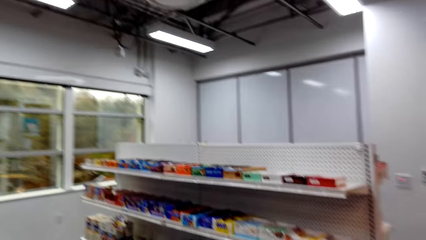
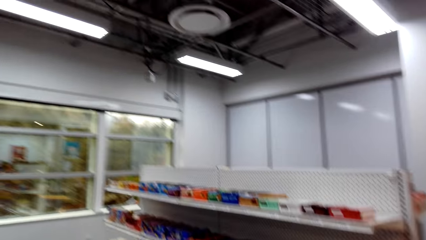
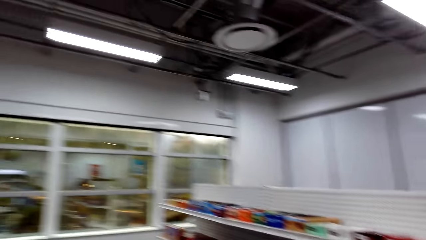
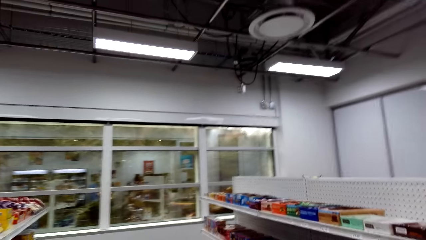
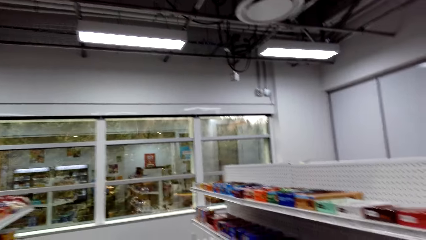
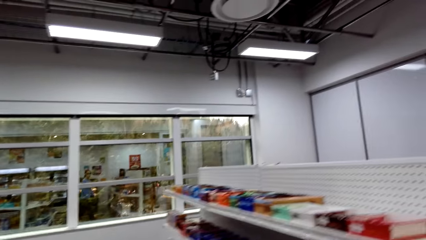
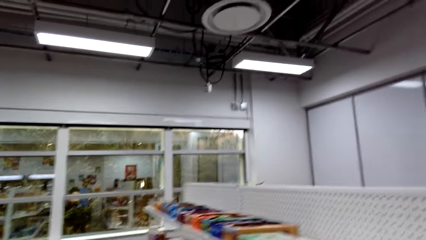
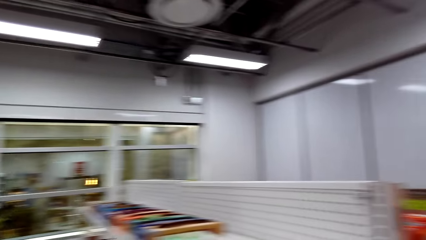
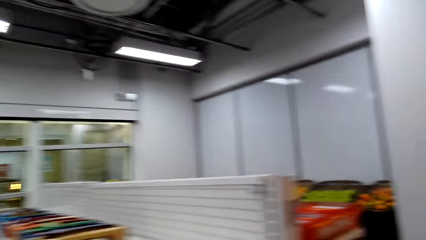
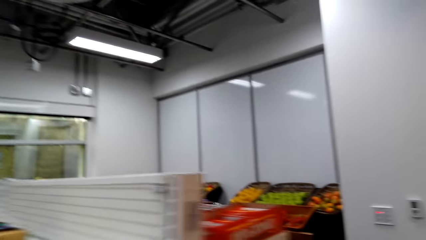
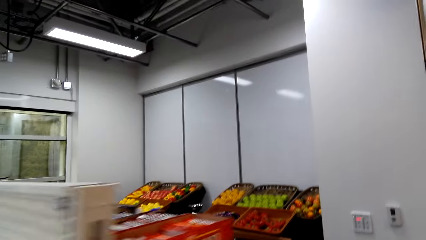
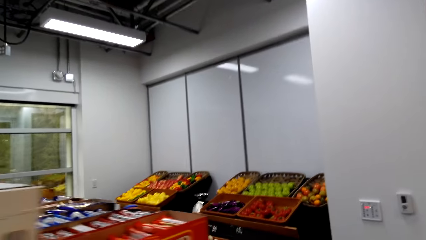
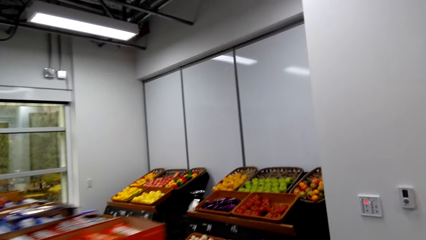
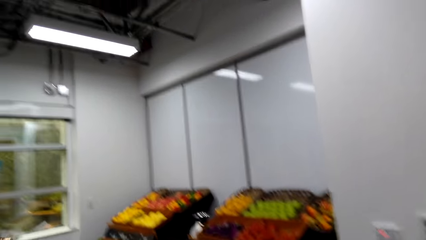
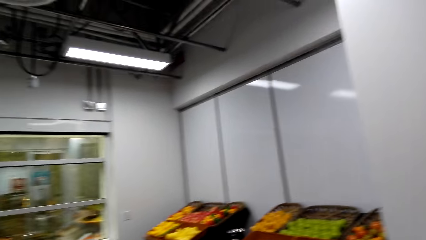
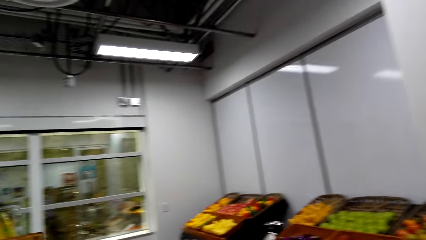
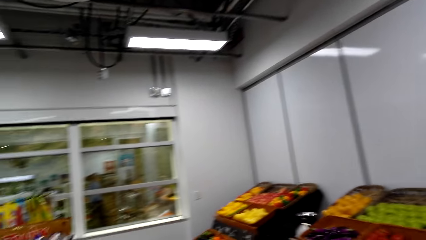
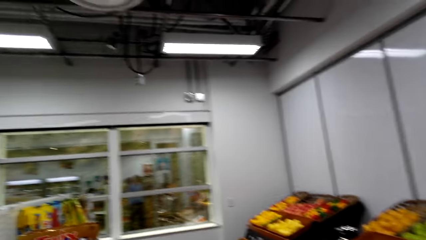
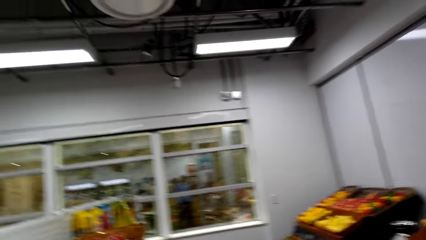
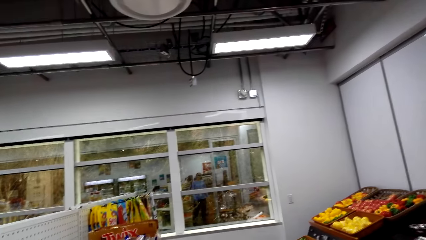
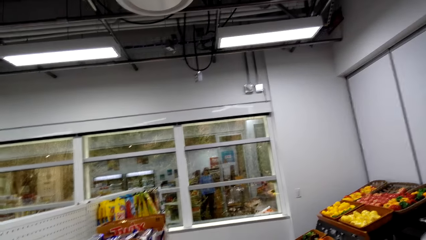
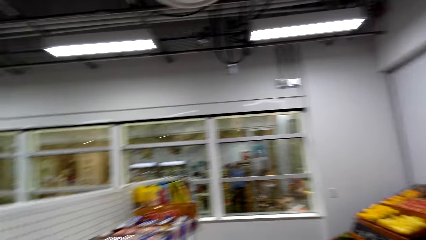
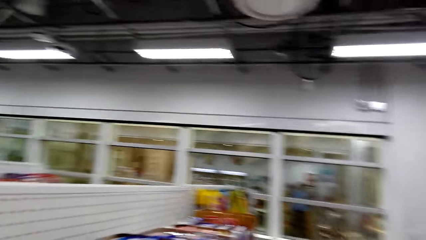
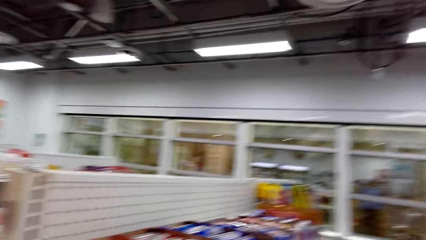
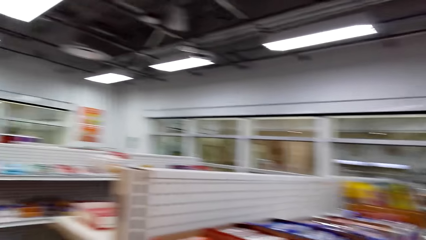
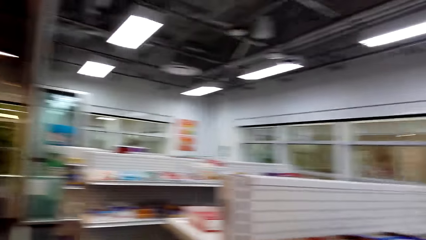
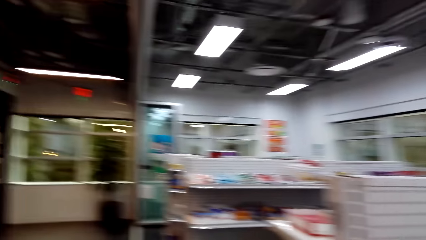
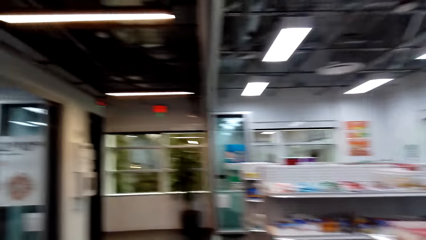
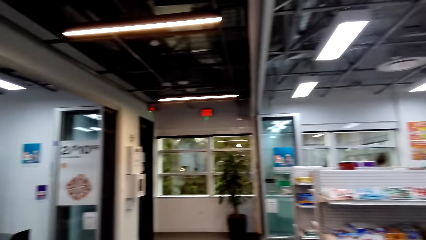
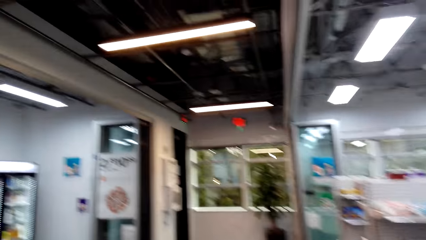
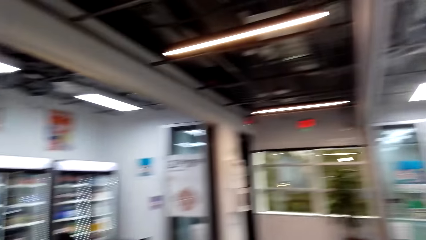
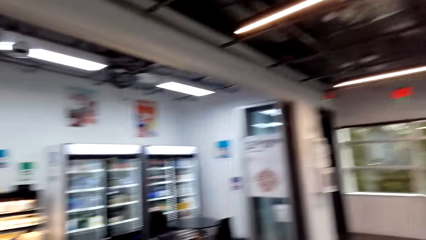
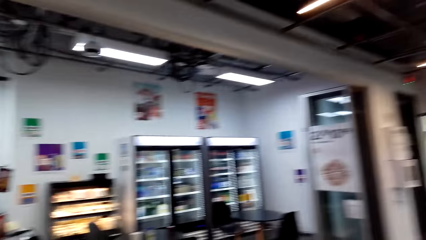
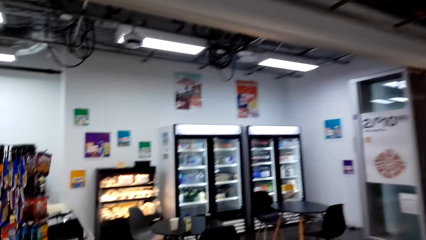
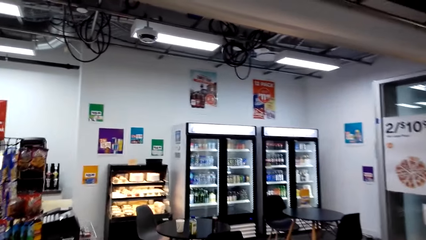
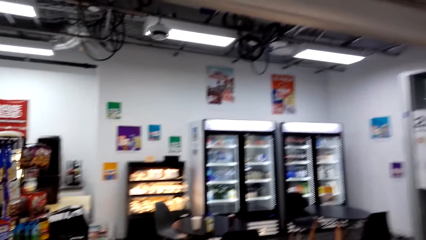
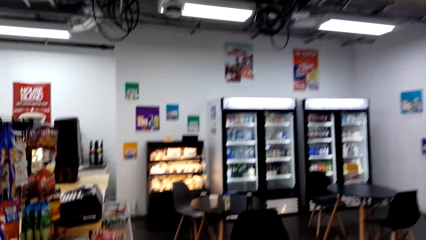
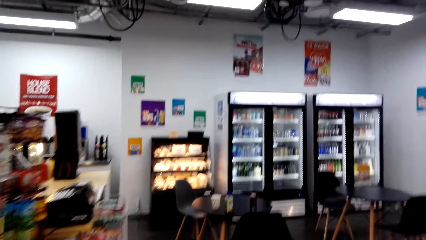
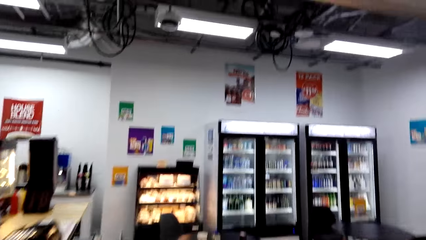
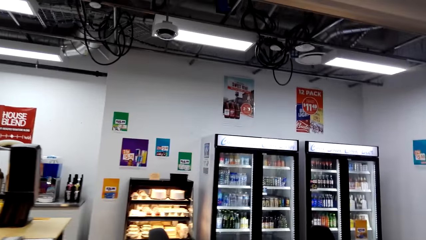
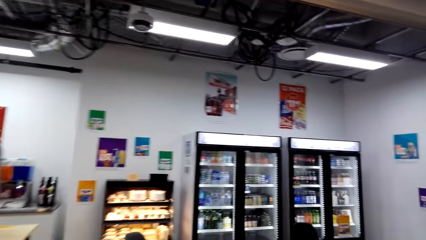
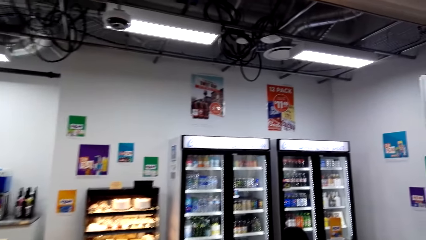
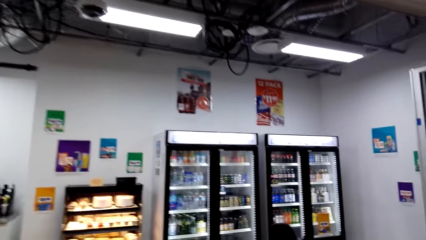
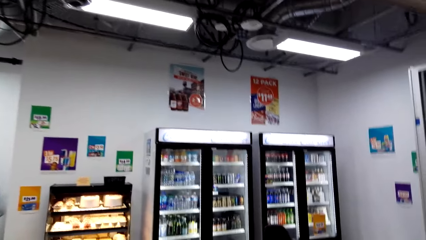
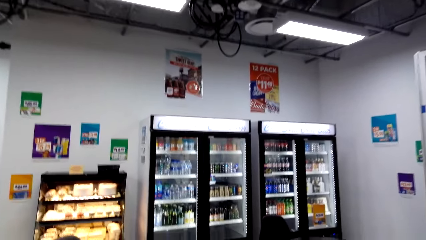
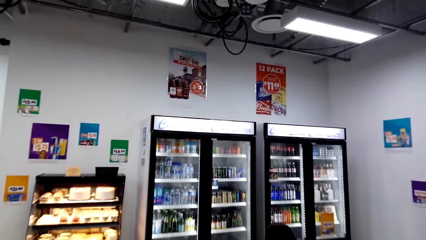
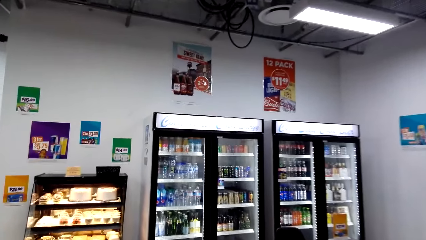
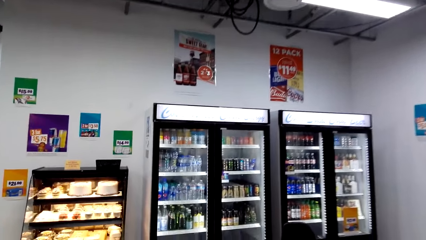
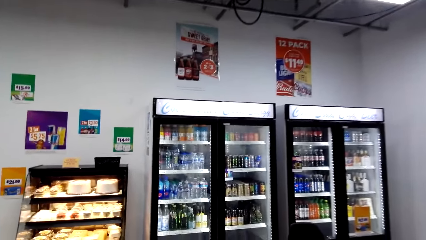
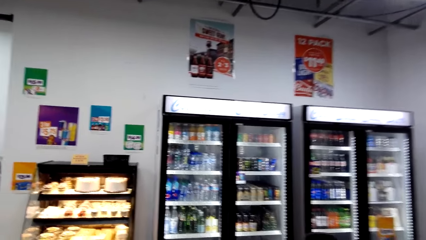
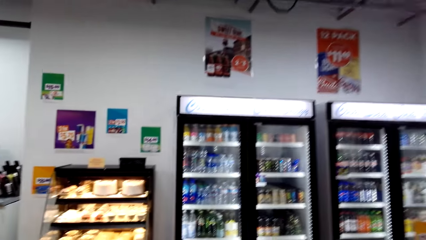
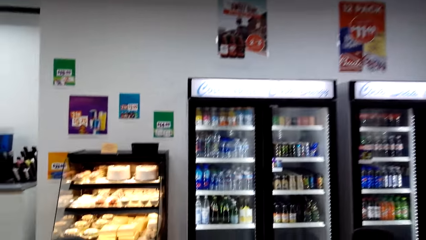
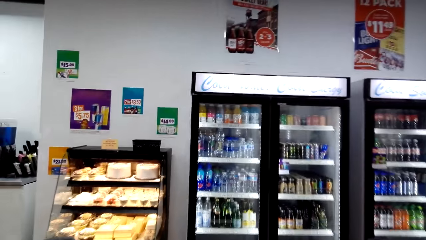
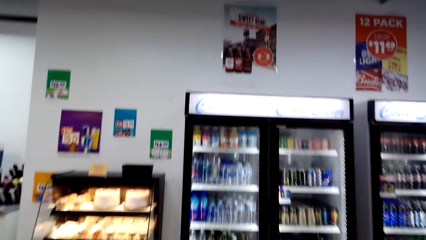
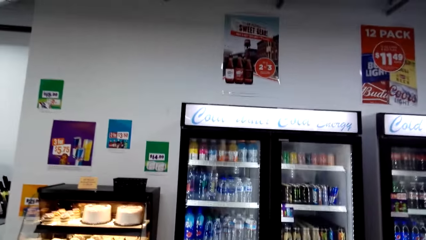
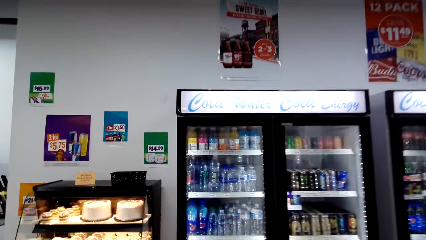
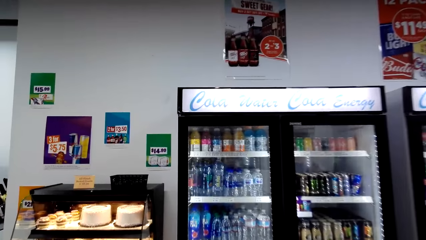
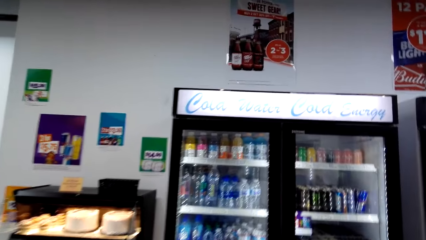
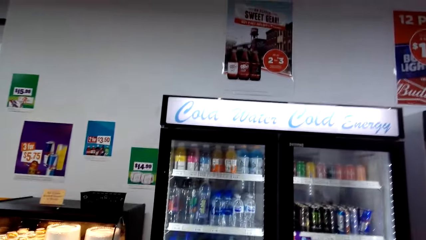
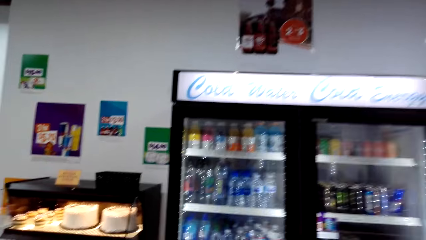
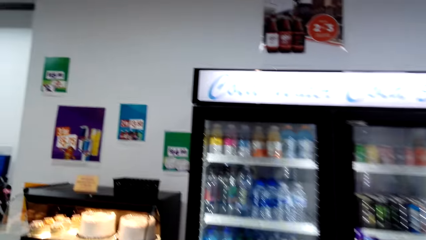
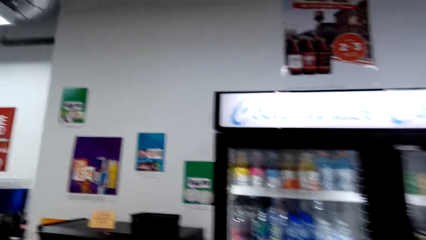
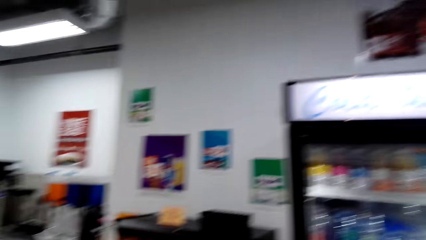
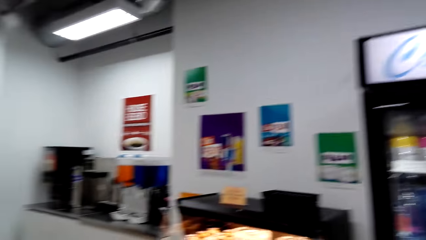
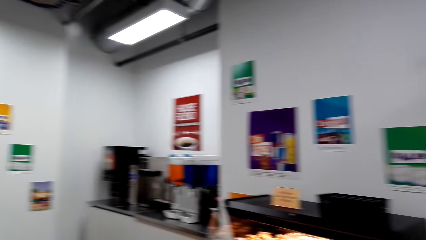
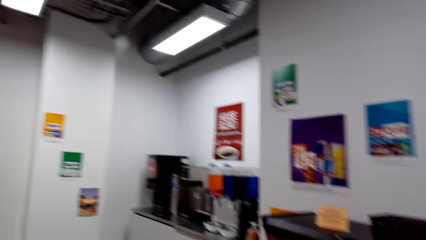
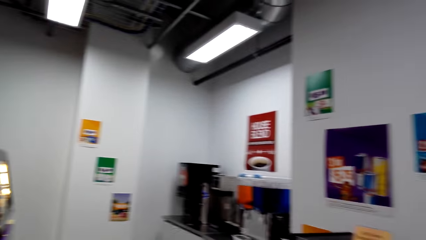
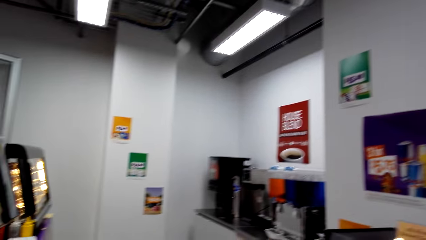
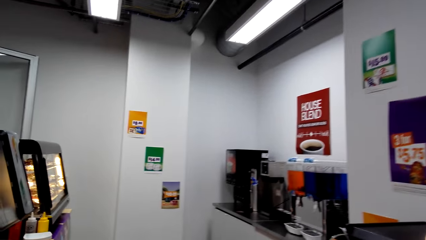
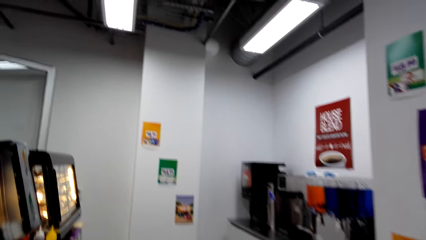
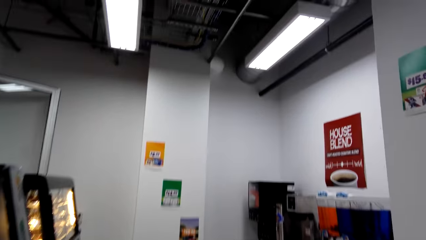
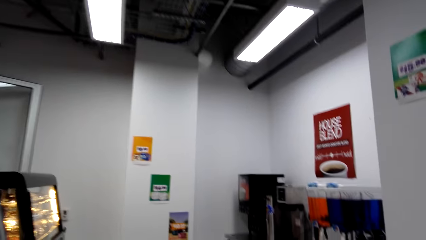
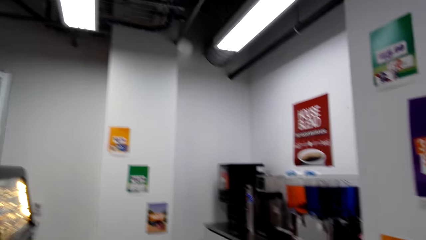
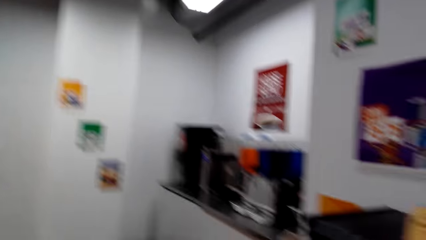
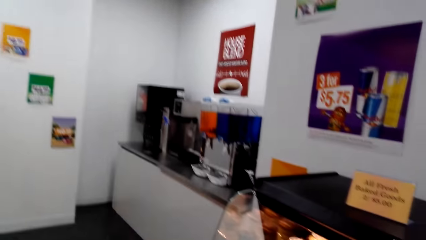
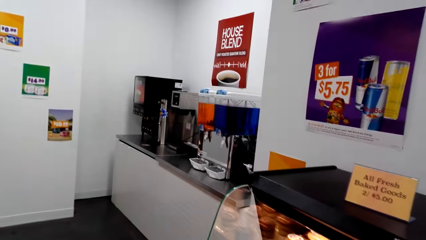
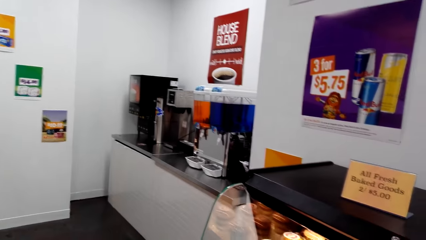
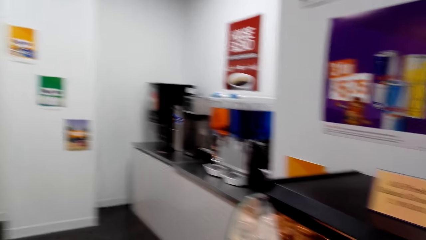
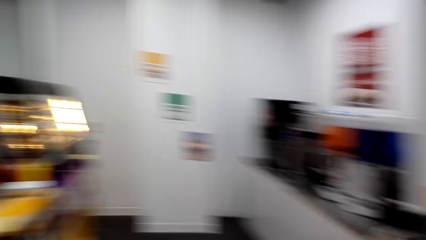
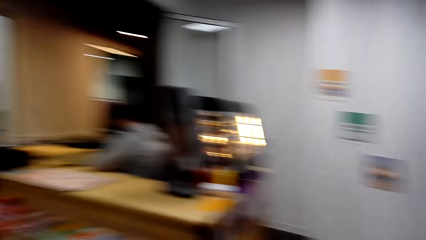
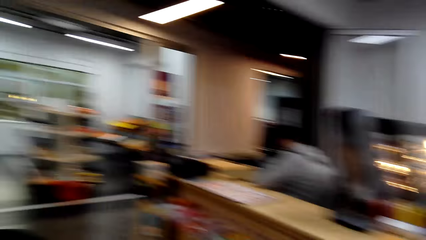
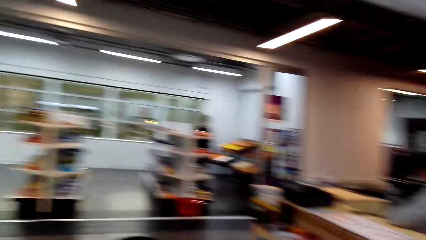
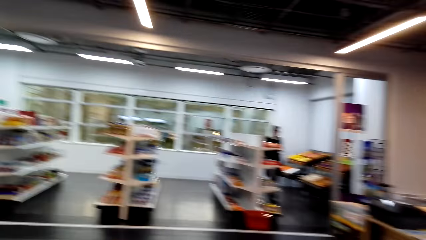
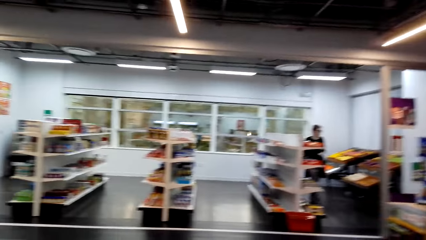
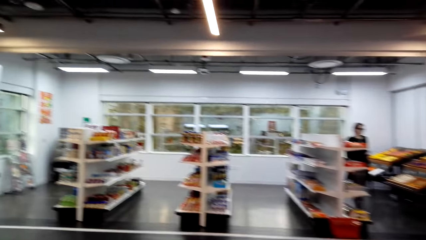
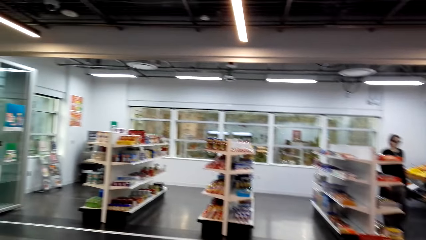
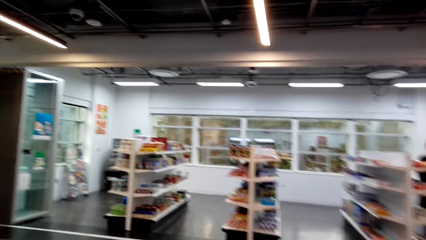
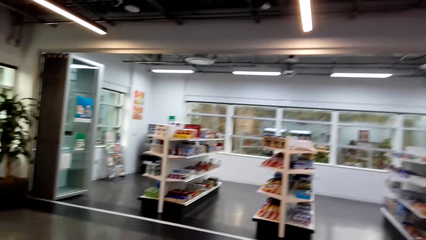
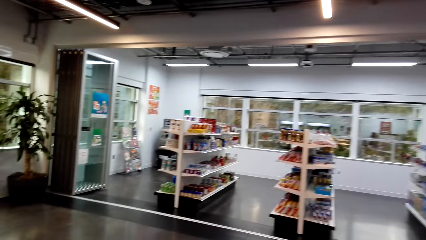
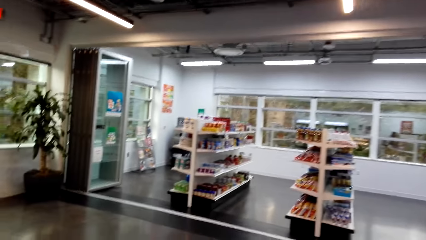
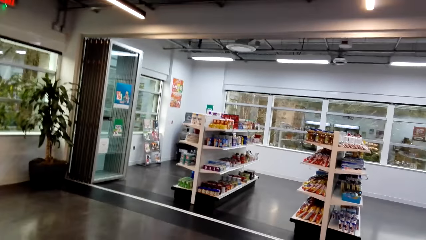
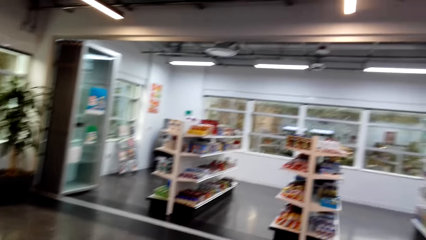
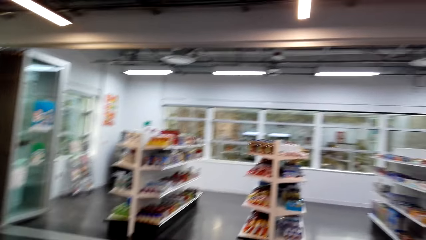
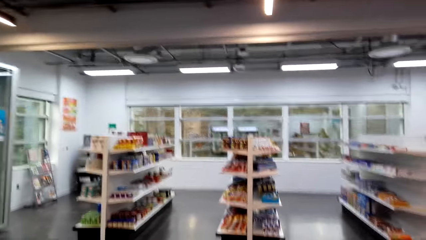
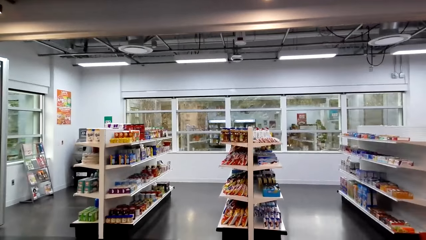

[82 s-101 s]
The camera wearer looks around a supermarket. They walk around the supermarket. They look around the supermarket. They walk around the supermarket.
